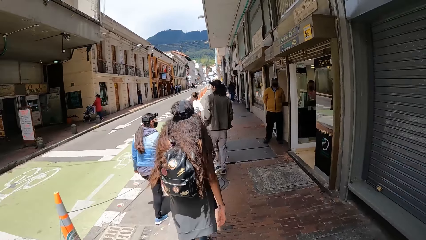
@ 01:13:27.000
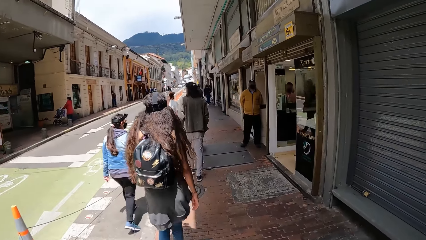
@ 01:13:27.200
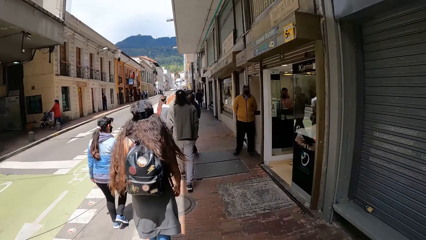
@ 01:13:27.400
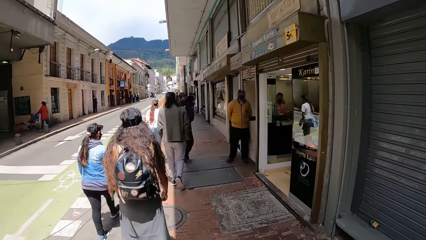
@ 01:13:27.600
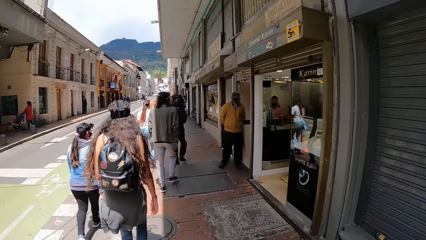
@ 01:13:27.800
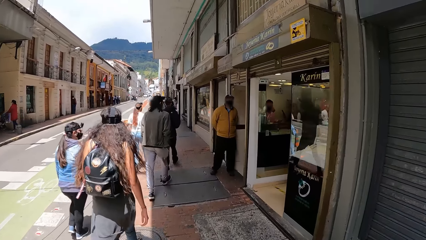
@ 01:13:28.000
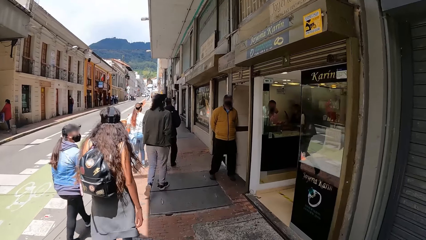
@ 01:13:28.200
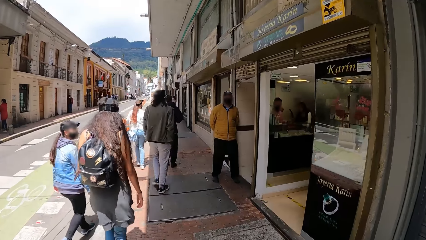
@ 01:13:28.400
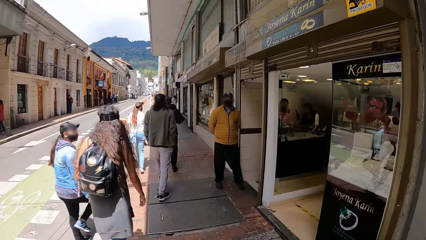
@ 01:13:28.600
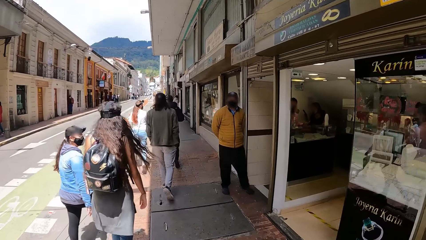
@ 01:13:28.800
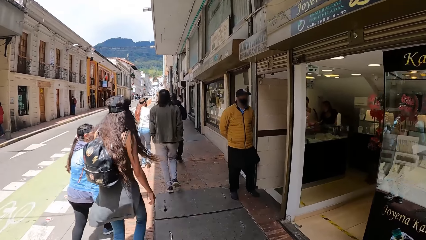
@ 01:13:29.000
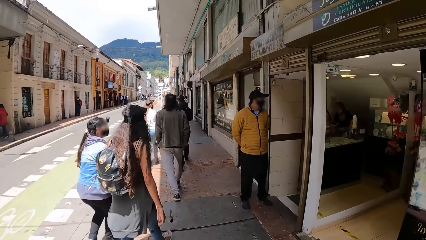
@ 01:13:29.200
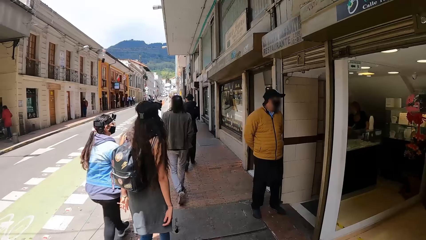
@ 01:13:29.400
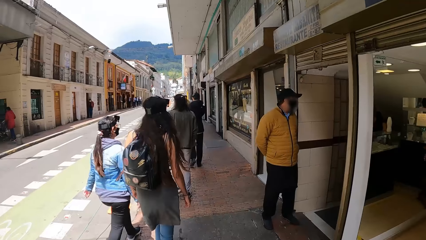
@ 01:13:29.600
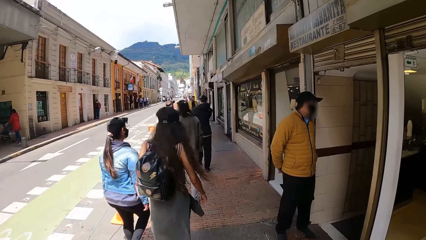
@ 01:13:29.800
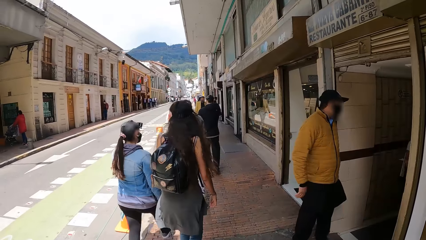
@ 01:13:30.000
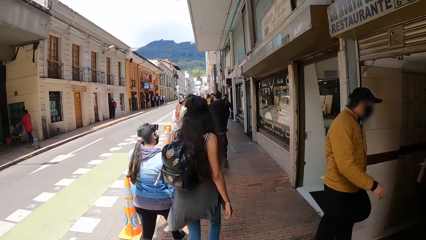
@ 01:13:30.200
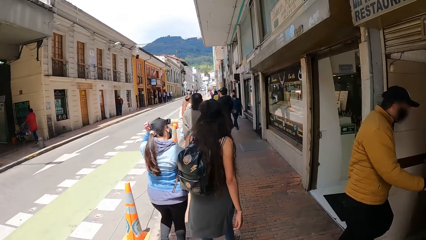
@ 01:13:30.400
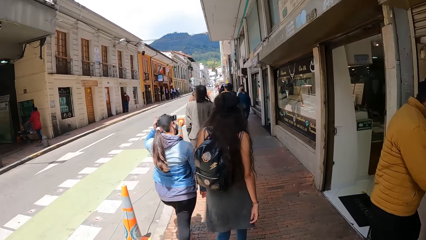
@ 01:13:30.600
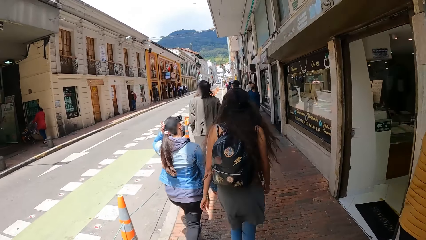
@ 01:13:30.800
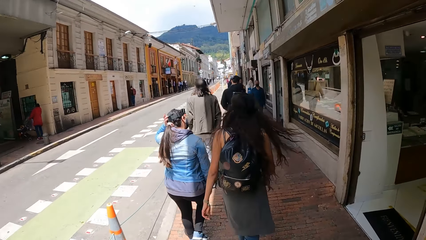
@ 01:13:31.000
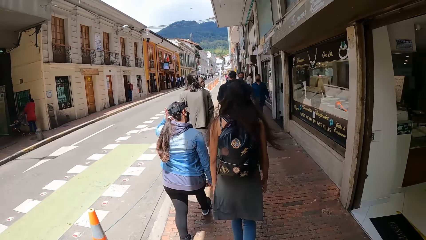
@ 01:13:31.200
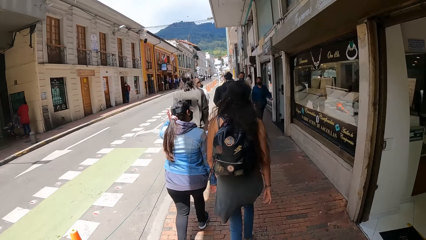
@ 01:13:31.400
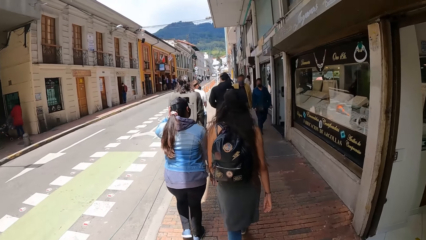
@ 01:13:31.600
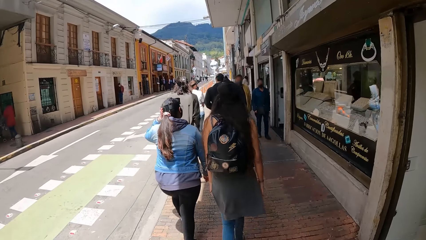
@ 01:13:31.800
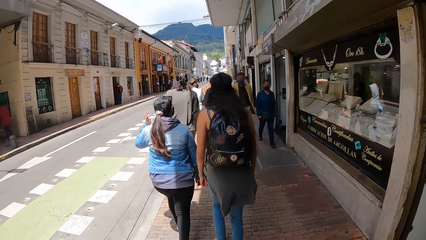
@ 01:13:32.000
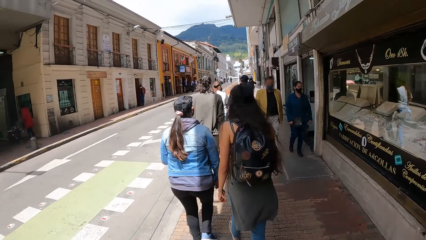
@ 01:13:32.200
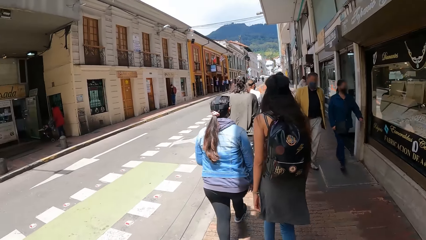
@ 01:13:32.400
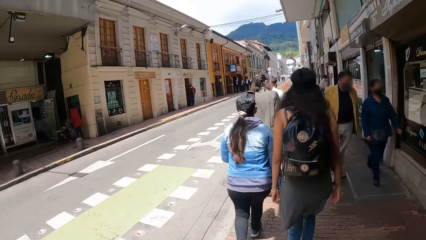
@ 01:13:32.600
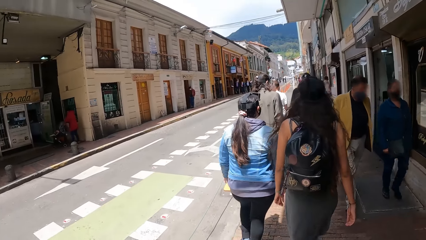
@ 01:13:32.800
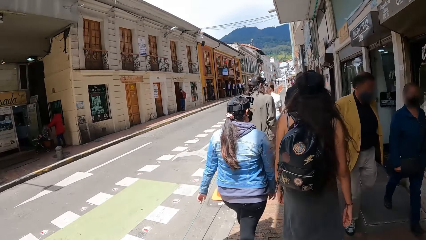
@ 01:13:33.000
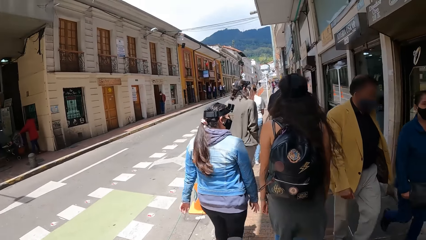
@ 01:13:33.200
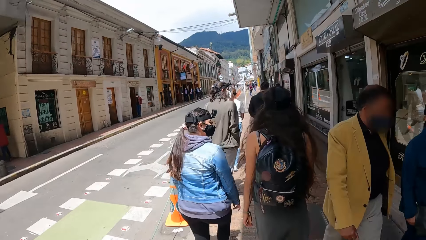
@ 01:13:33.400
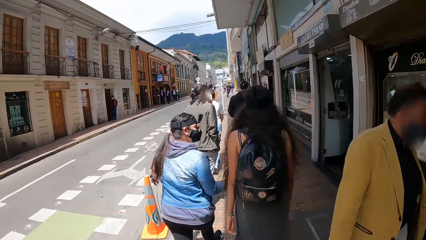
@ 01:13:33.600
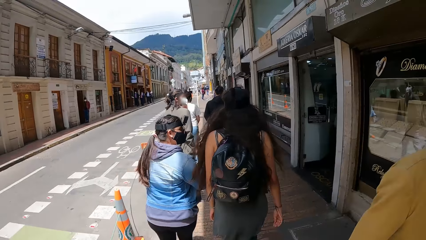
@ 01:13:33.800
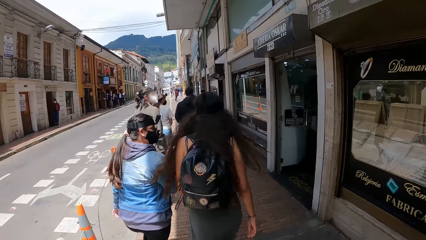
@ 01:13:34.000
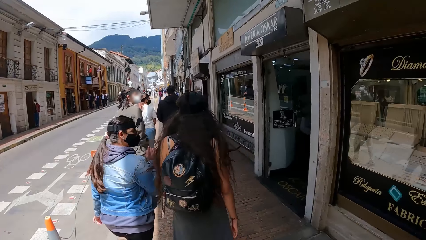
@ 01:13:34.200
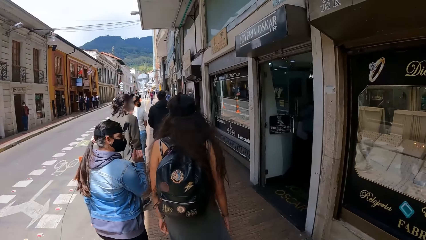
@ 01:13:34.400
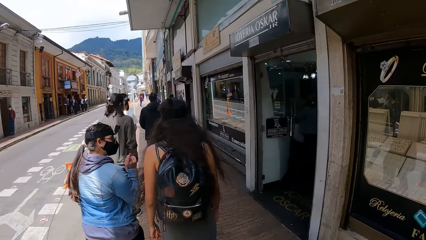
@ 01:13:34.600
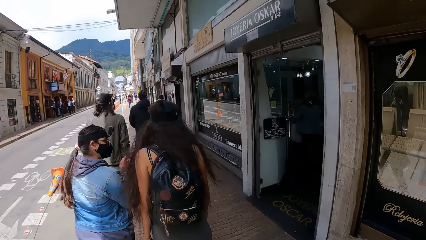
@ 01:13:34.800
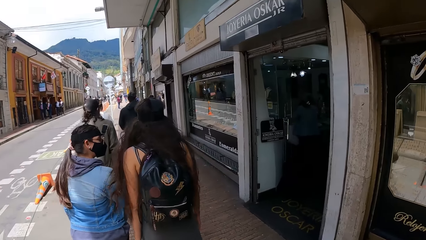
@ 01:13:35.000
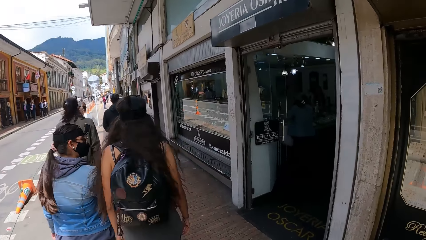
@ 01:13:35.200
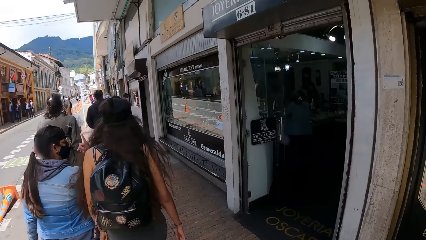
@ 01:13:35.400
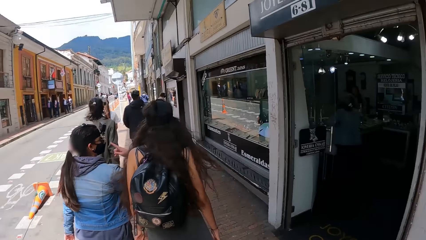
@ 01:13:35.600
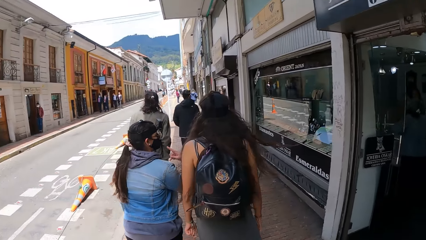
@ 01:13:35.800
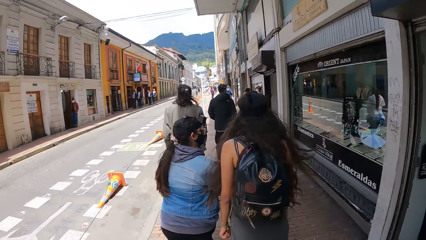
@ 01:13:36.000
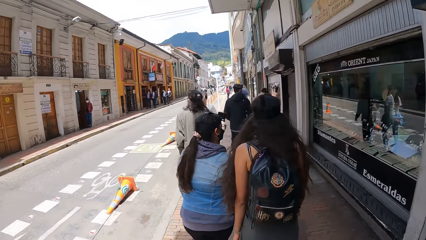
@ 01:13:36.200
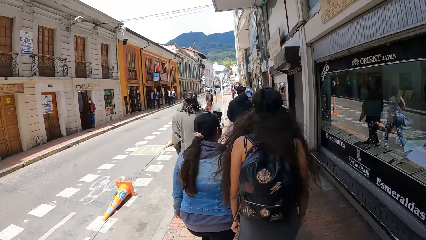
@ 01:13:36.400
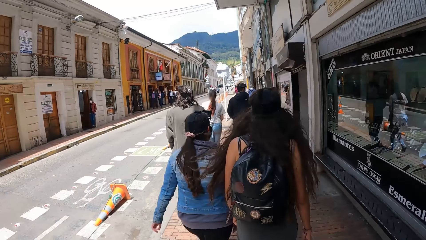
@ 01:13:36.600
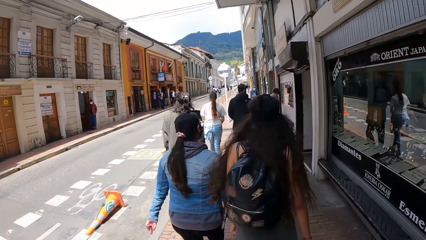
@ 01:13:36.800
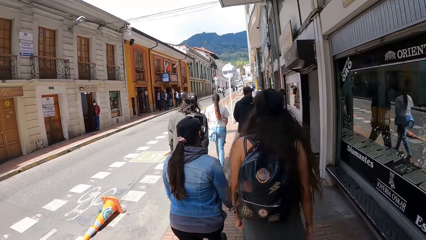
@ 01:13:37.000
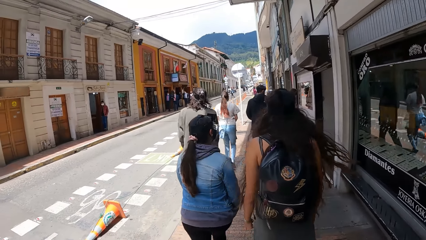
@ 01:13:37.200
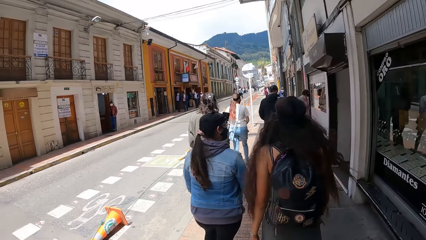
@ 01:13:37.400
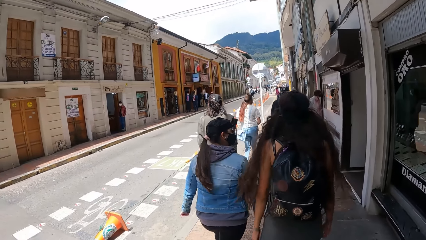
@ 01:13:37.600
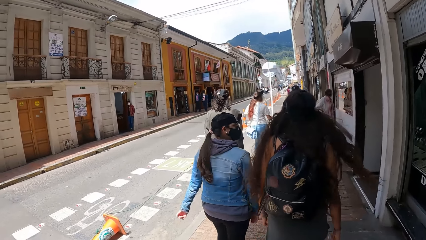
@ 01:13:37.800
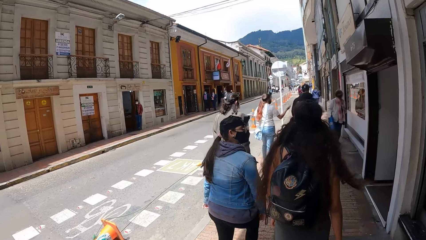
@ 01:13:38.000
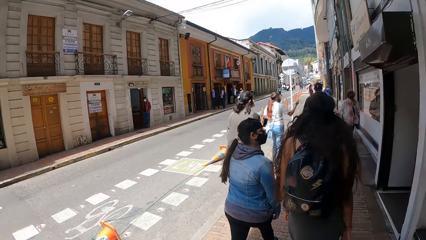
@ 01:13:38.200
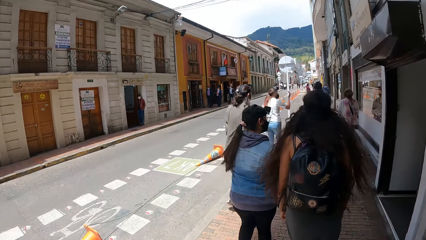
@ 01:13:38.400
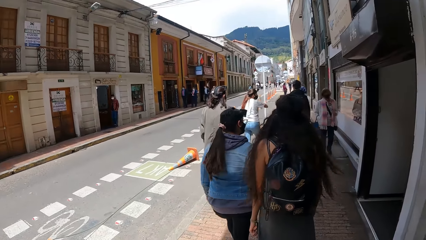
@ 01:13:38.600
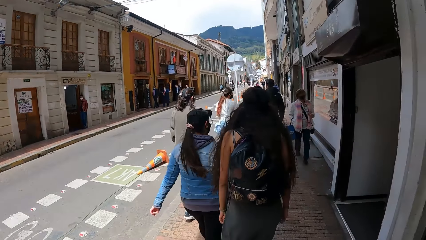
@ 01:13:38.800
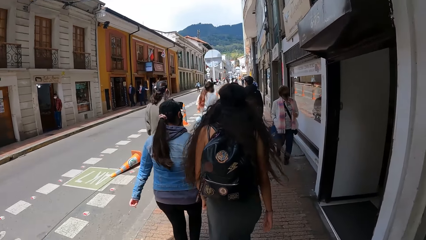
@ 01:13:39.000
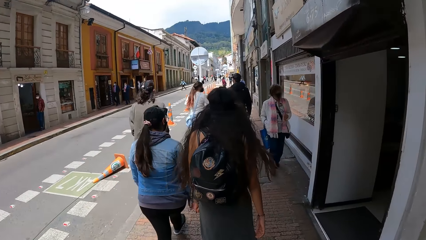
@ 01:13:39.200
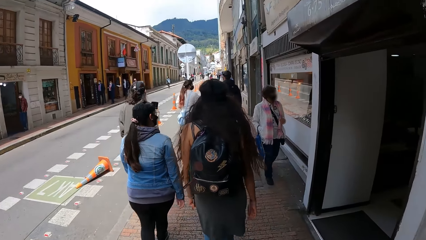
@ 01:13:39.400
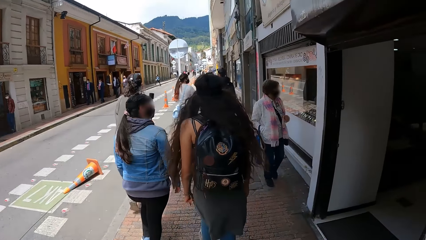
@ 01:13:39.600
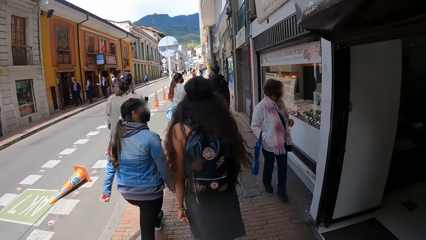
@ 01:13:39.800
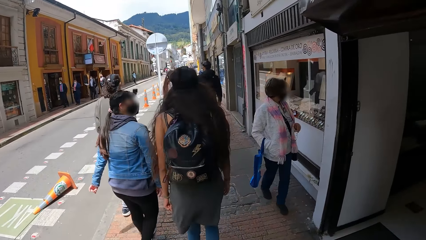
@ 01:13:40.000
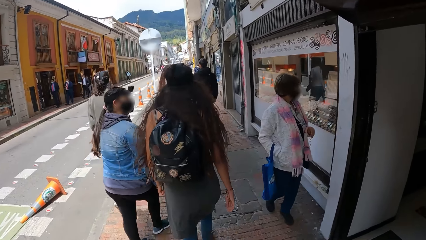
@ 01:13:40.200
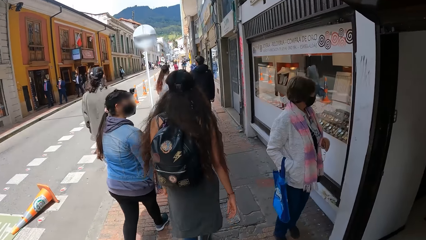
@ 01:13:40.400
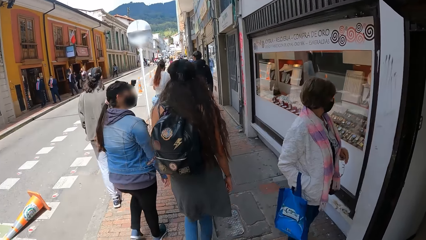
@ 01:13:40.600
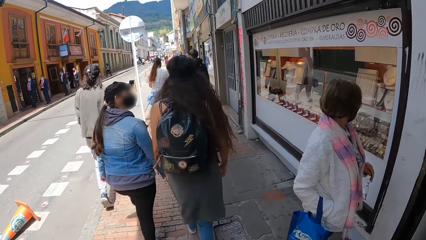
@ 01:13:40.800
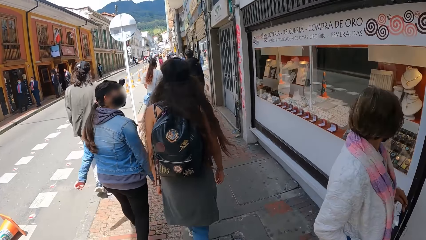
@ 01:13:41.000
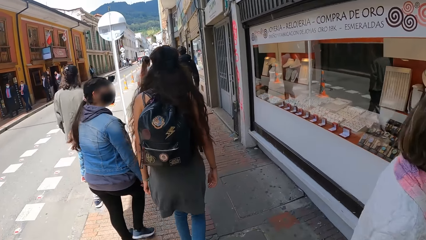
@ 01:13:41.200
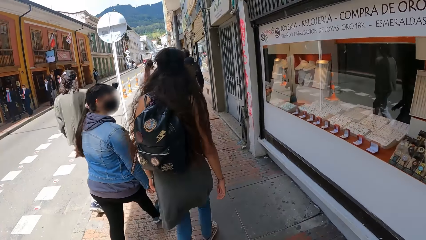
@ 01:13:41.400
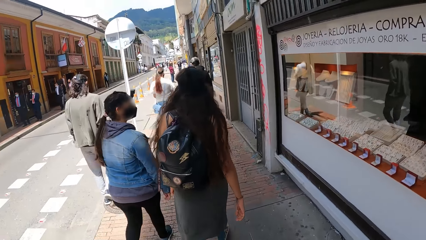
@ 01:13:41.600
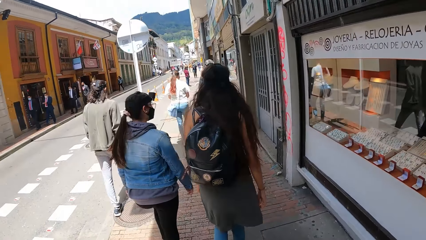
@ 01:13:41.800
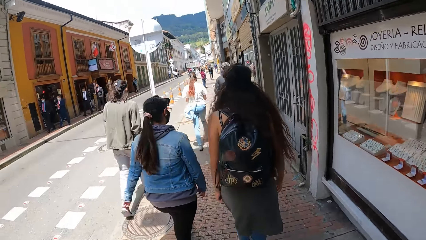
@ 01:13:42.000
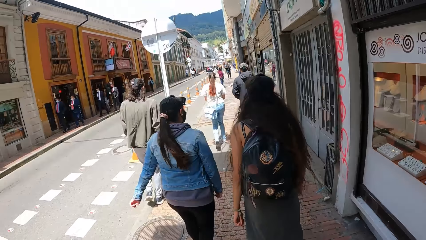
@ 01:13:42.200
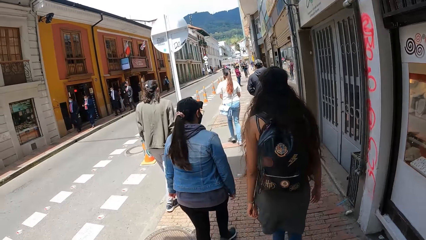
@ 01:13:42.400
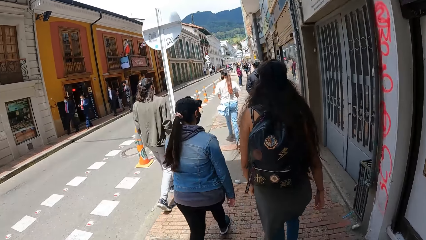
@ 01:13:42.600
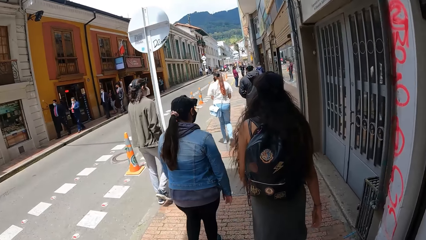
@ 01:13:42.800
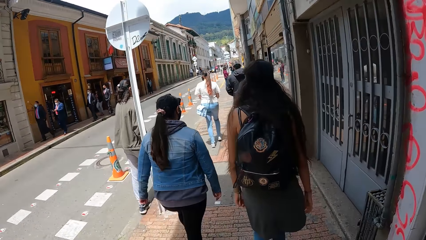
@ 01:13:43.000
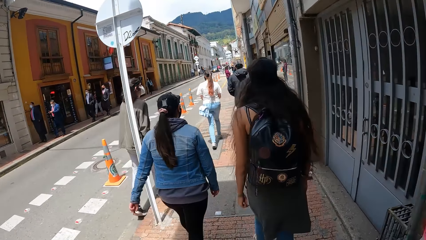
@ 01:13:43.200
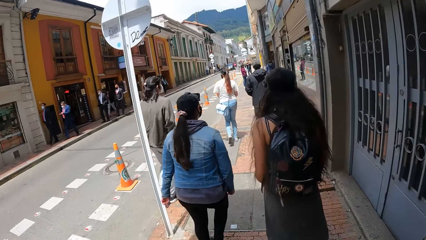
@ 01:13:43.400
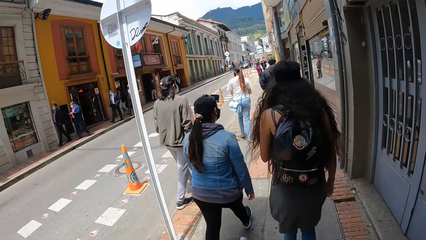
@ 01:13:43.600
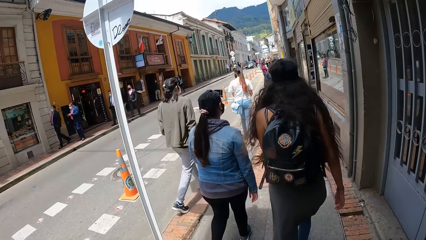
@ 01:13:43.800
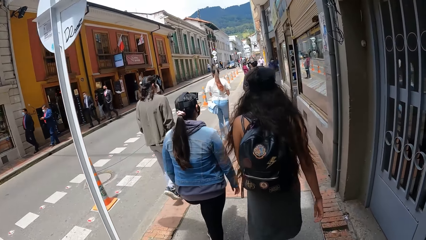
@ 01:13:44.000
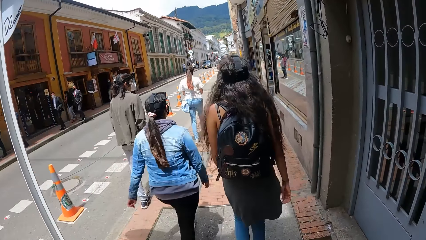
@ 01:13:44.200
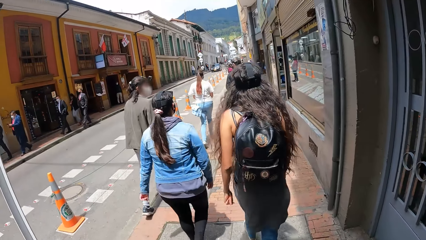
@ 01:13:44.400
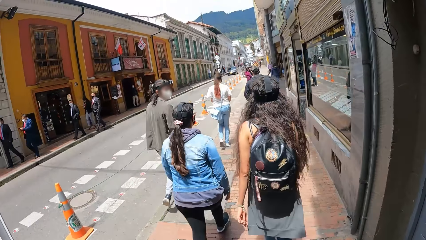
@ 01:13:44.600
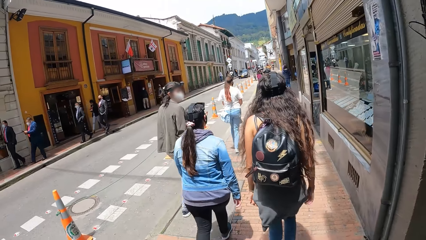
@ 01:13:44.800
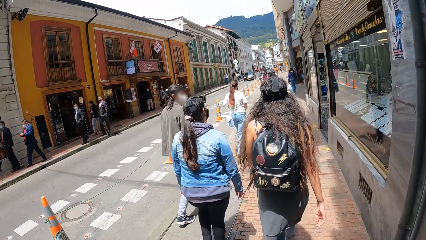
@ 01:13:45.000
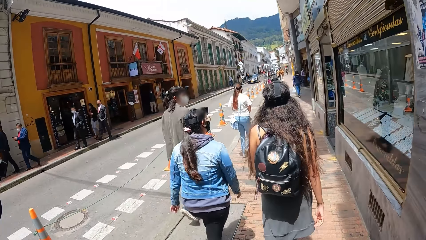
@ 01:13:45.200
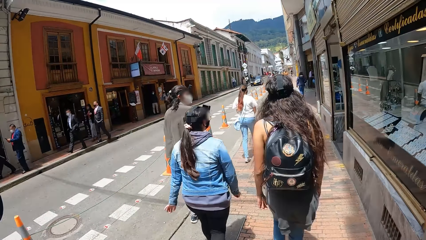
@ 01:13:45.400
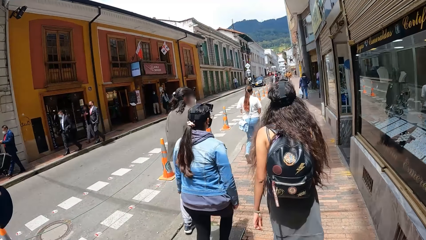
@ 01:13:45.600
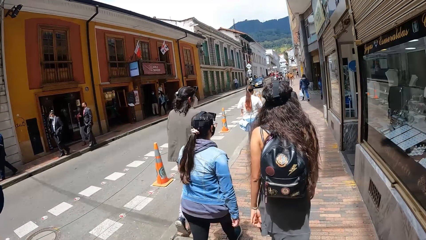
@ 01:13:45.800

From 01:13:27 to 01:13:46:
A woman interacts with another woman. The first woman touches her hair with her left hand. The first woman interacts with the other woman.
